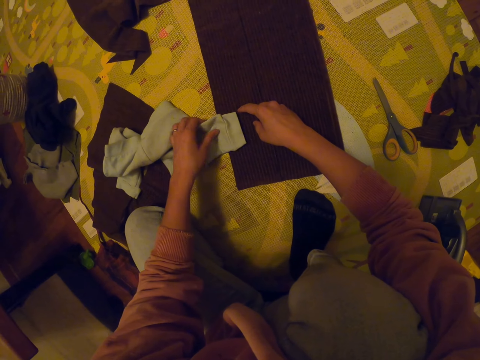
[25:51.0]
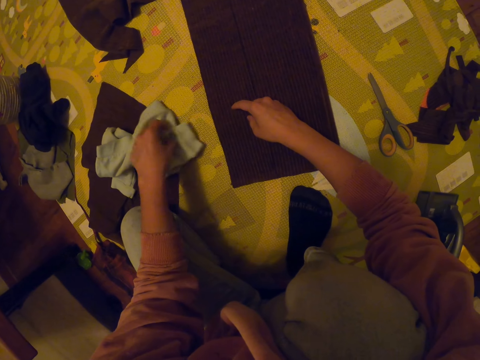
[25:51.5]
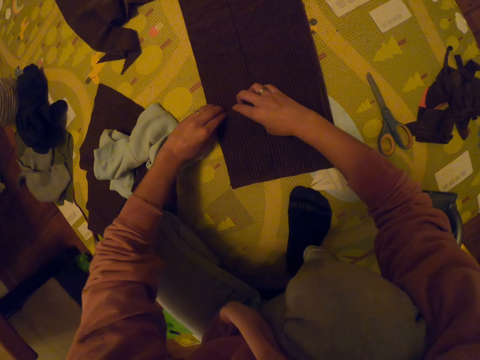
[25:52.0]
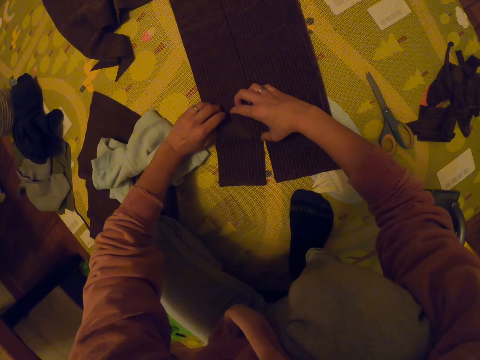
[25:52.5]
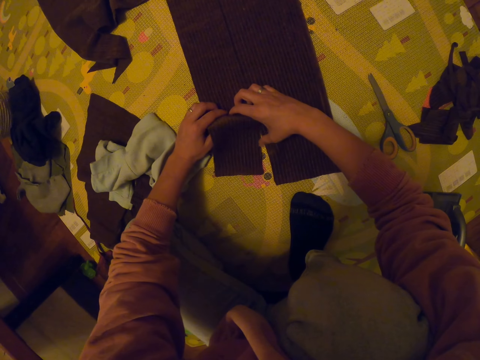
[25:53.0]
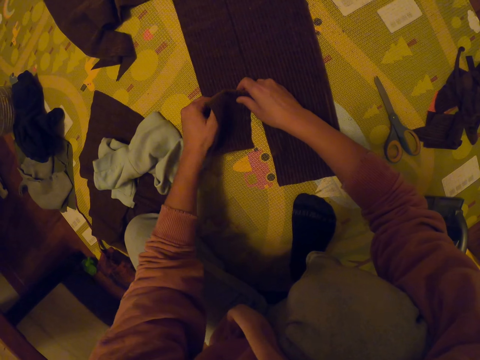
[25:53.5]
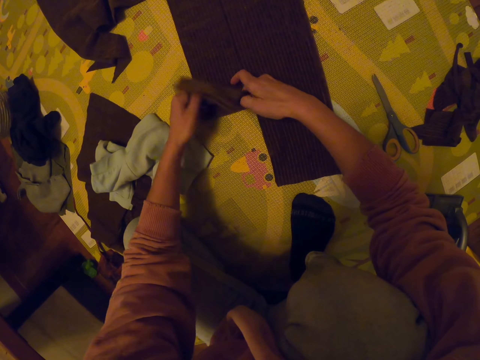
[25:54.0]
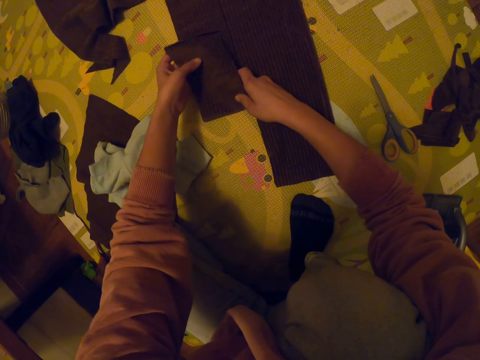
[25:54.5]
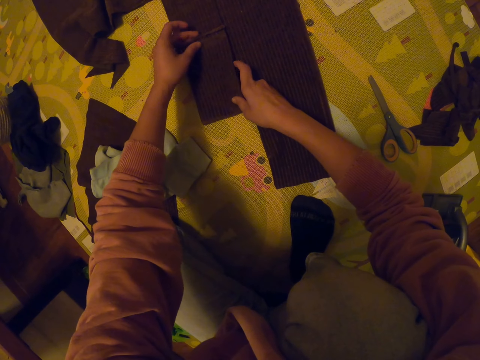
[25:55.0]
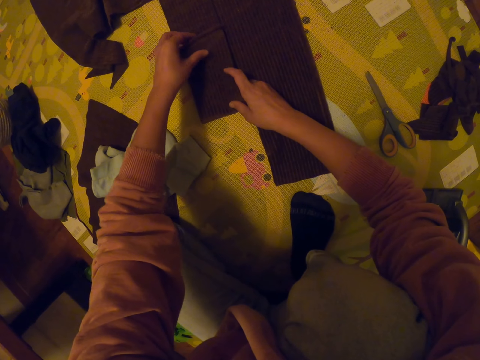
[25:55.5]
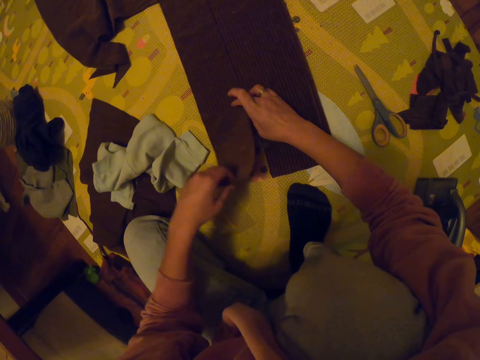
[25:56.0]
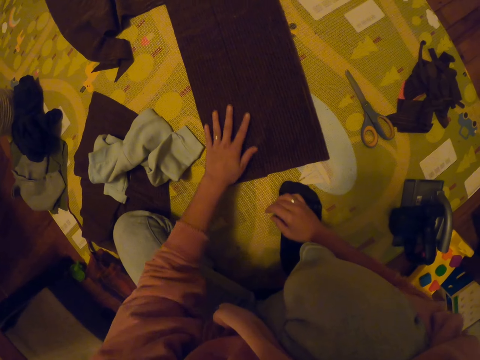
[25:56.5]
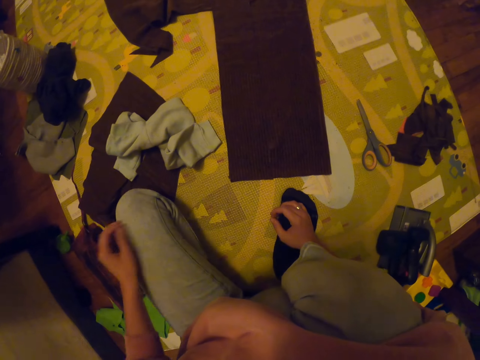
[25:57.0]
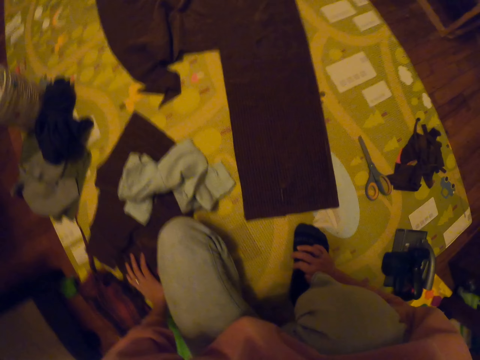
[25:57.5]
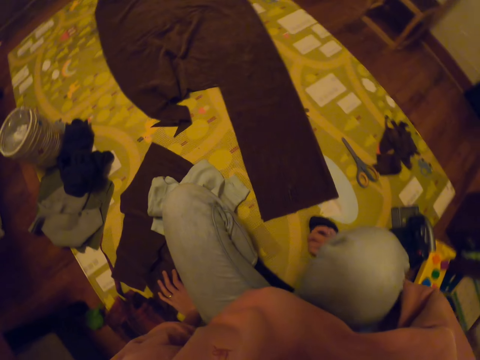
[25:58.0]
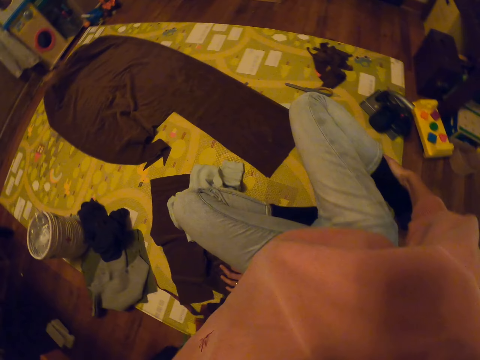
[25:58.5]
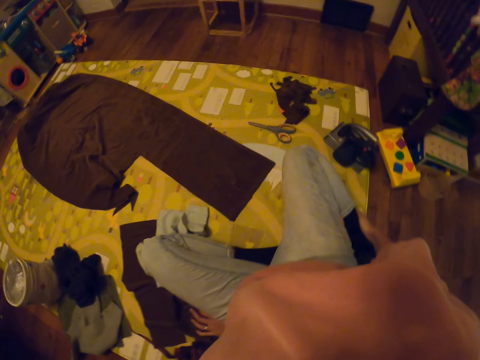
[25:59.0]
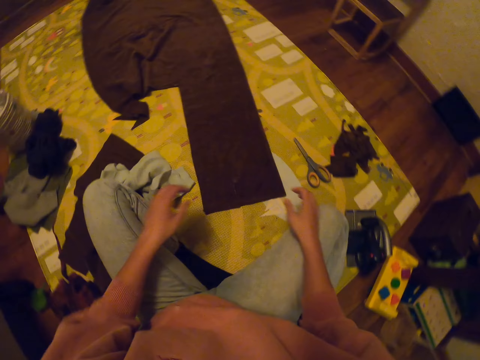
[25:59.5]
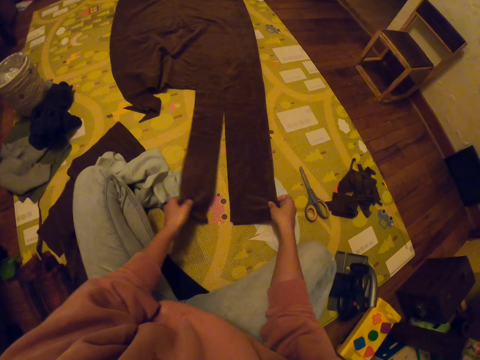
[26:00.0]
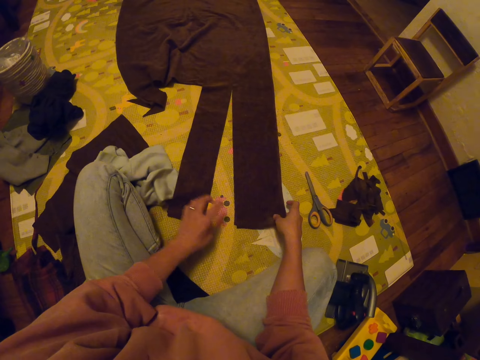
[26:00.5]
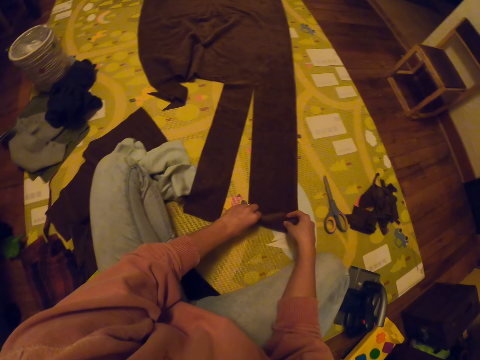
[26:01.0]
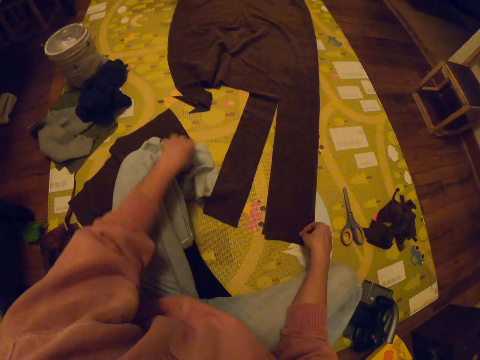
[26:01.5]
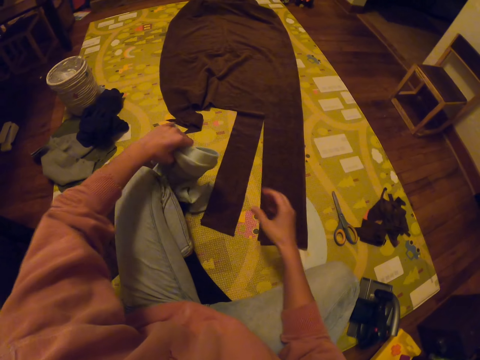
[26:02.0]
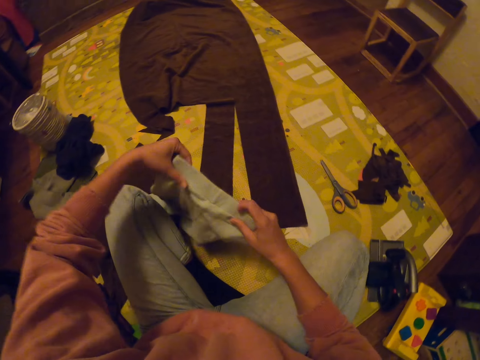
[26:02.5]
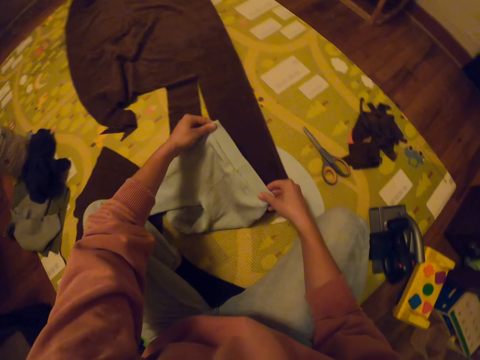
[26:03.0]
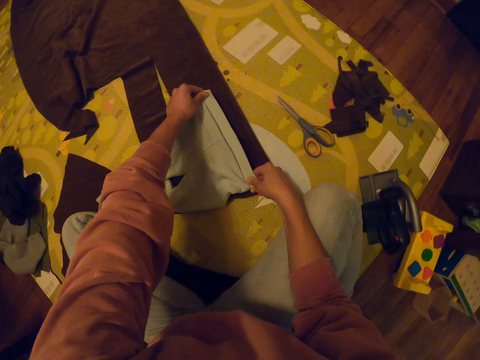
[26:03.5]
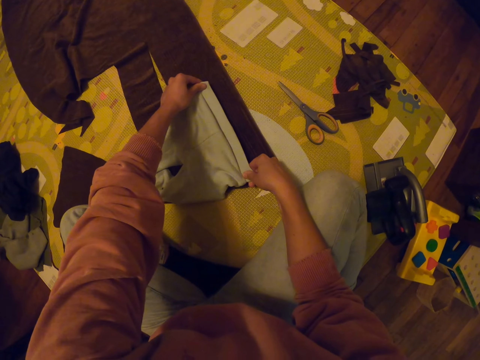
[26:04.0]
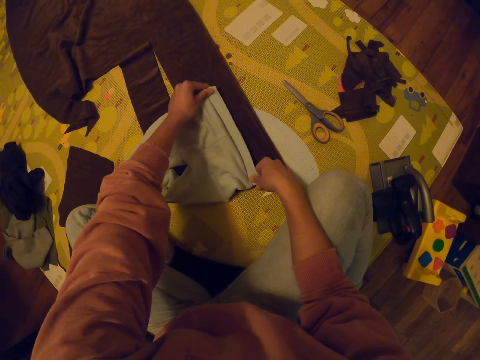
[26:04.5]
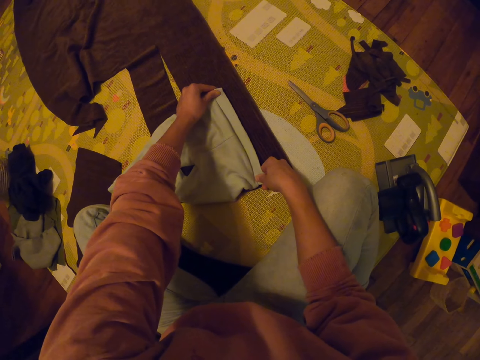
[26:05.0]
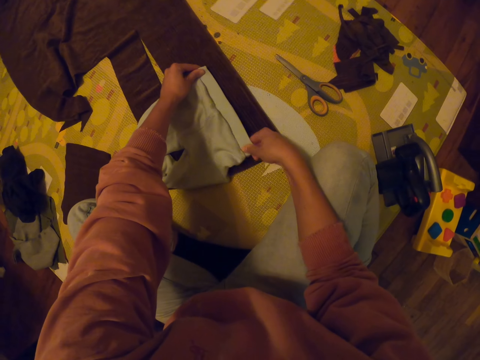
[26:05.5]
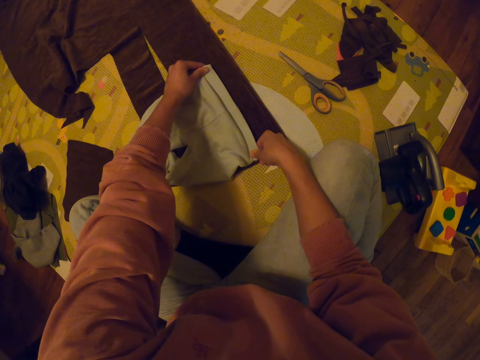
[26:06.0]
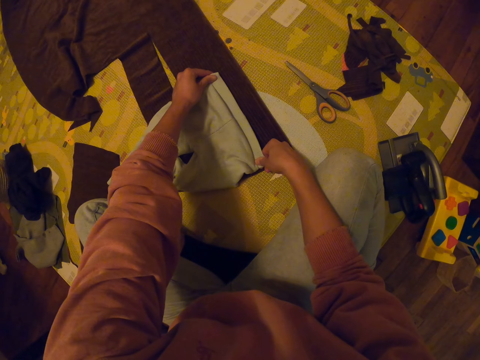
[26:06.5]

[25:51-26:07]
The camera wearer folds the cut cloth. They unfold the cut cloth. They fold the legs. They adjust the cloth and open the cut cloth. They pick up the trouser or shorts. They place the shorts on the cloth.

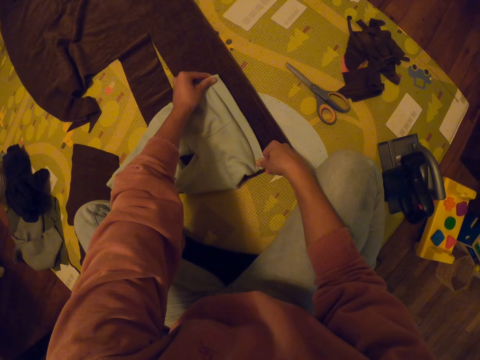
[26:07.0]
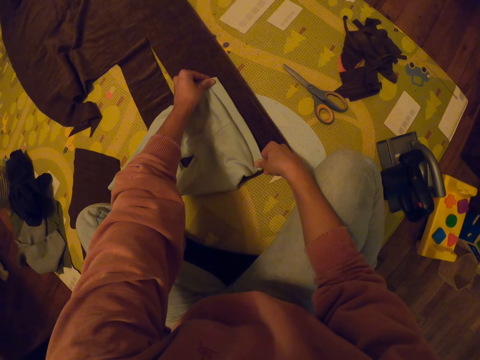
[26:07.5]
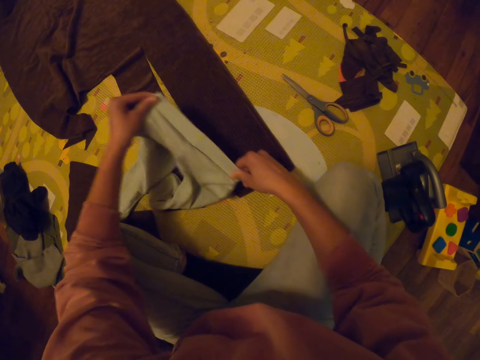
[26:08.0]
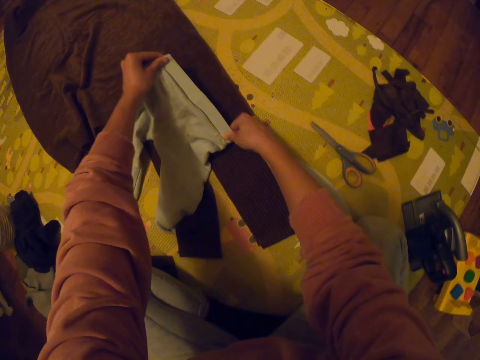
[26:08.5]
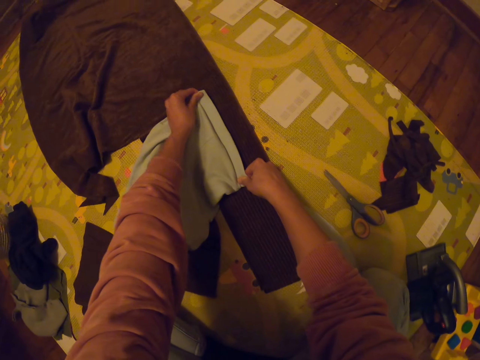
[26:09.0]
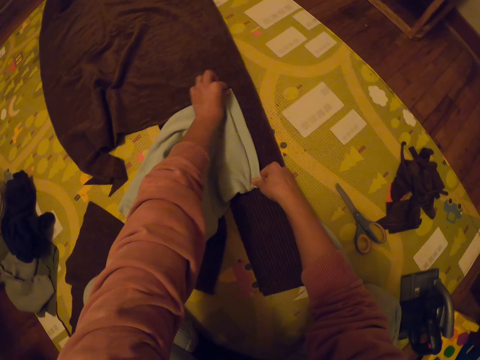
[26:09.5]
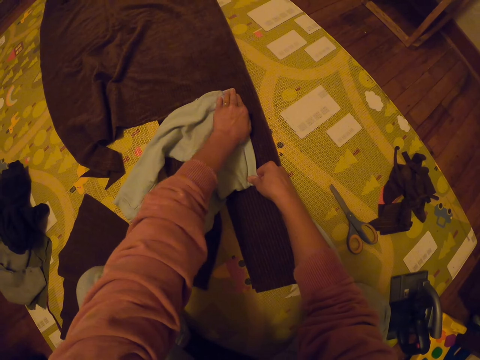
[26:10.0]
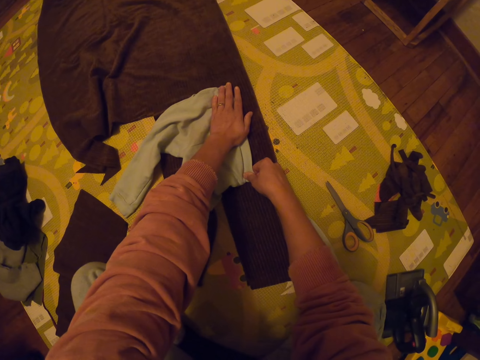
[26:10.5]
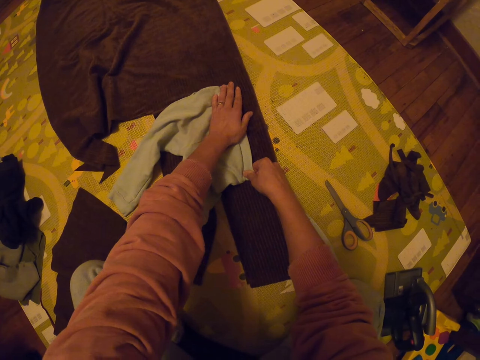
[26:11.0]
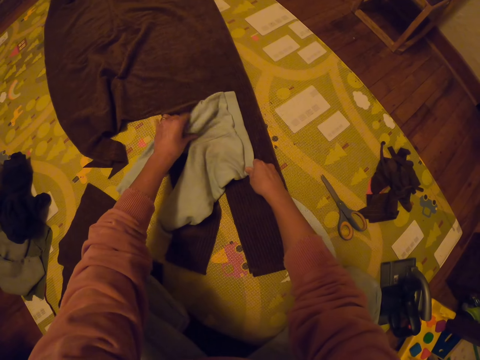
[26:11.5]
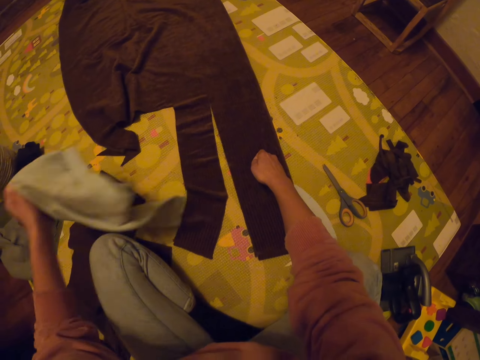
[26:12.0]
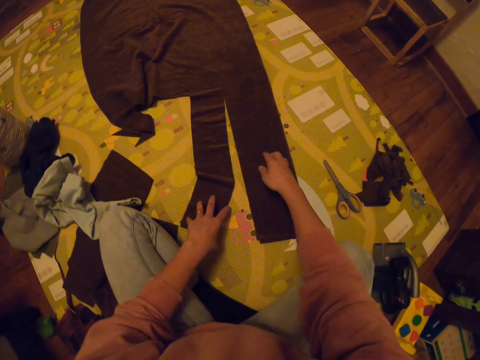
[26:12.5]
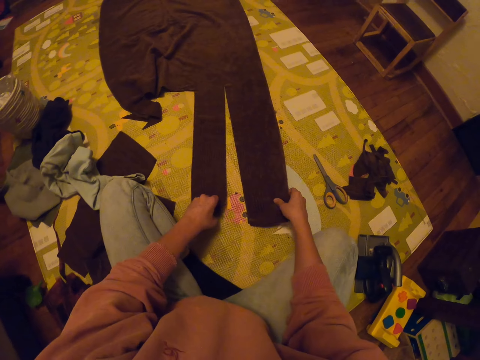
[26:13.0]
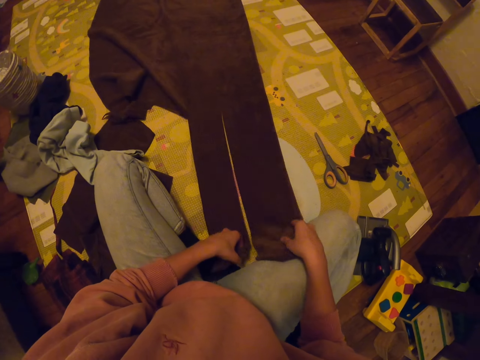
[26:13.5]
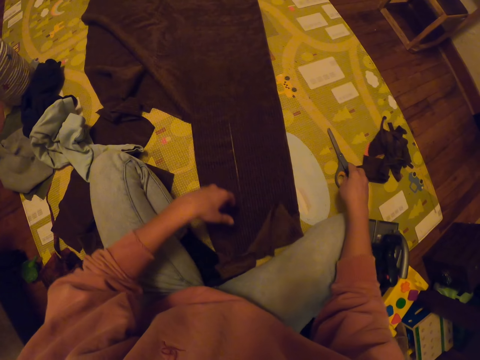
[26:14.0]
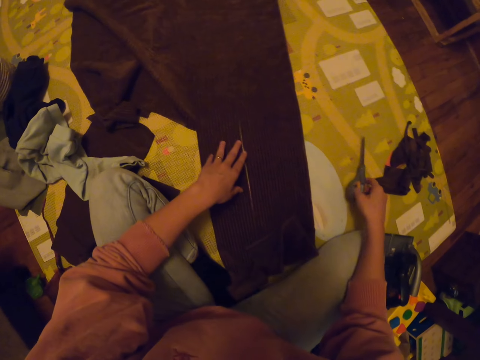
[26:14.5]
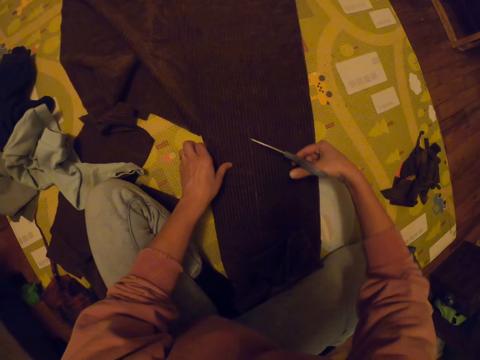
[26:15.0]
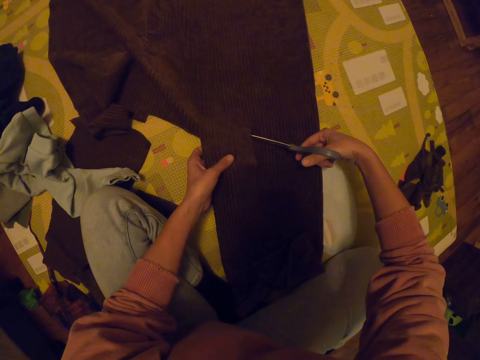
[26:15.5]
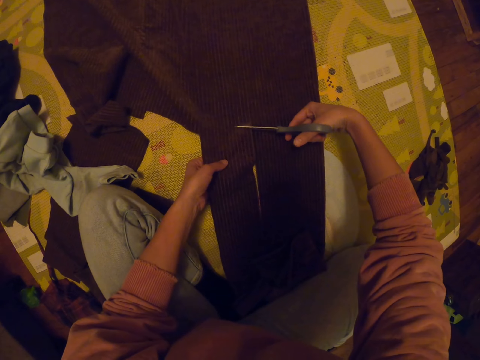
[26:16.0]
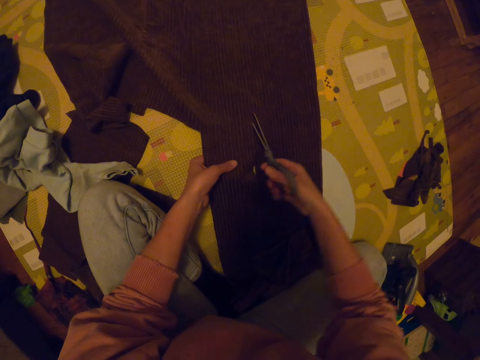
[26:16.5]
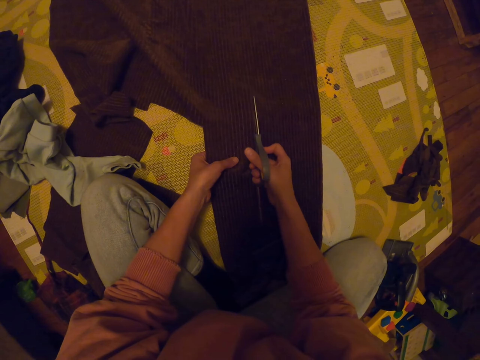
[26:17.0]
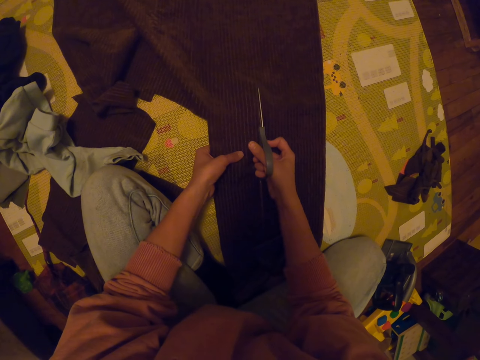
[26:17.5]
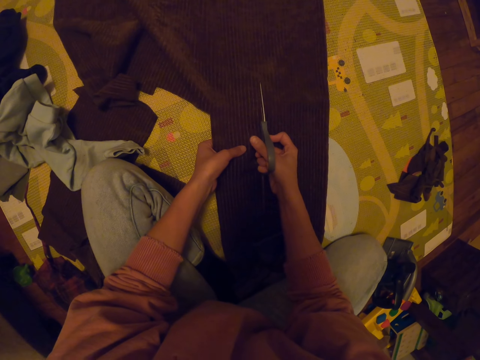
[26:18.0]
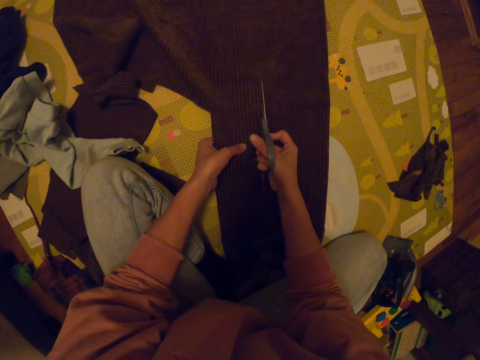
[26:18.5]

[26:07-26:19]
The camera wearer measures the trouser. They throw the trouser down. They adjust the cloth and pull the cut cloth. They pick up the scissors. They cut the cloth with the scissors.
